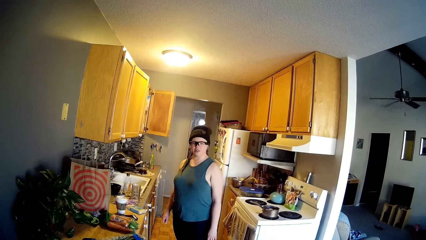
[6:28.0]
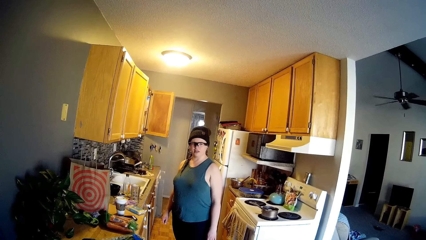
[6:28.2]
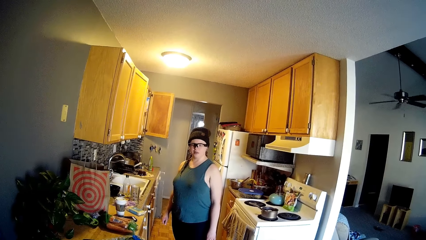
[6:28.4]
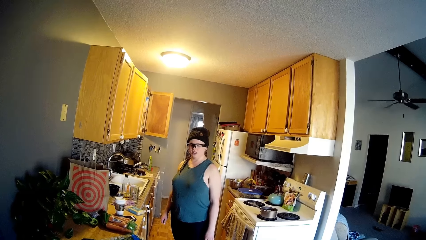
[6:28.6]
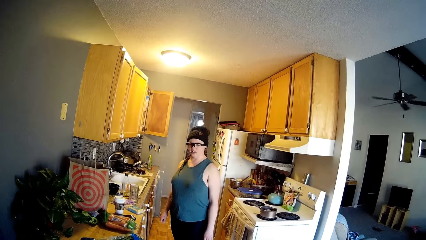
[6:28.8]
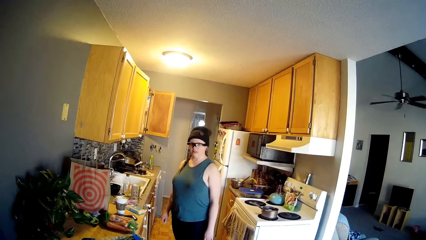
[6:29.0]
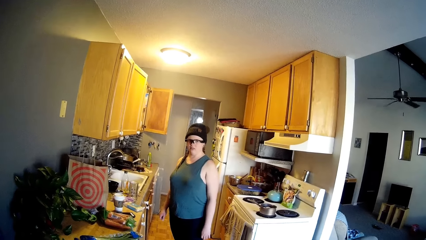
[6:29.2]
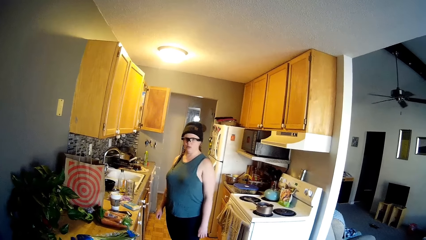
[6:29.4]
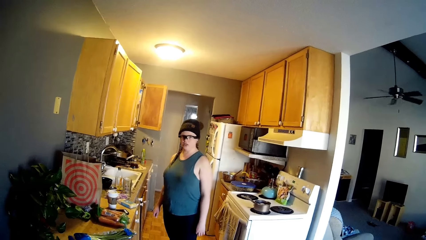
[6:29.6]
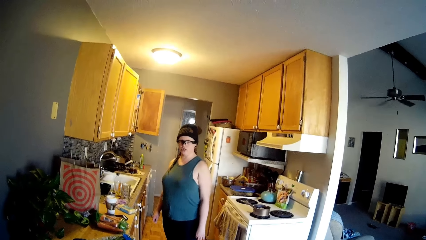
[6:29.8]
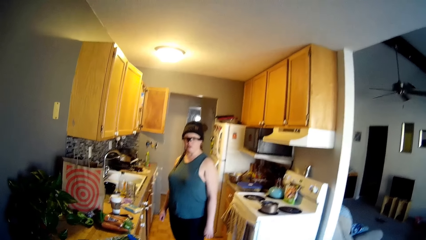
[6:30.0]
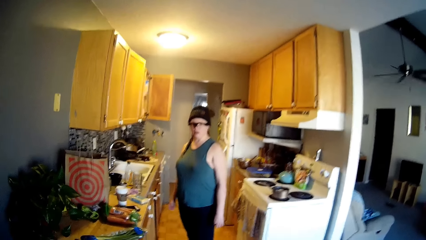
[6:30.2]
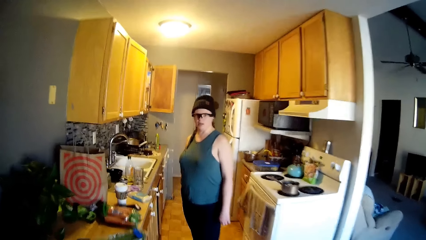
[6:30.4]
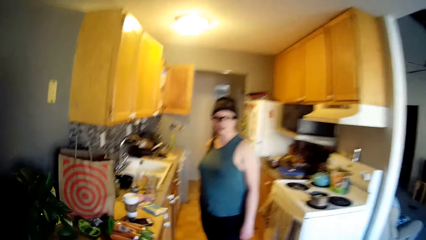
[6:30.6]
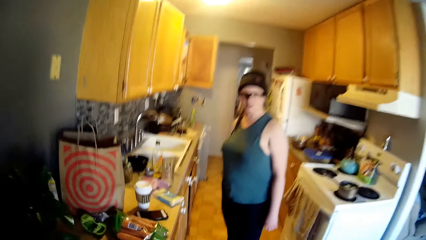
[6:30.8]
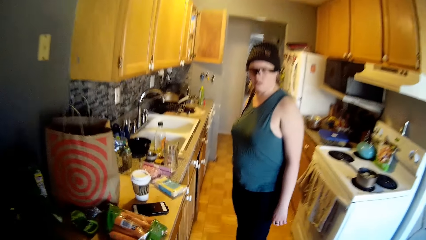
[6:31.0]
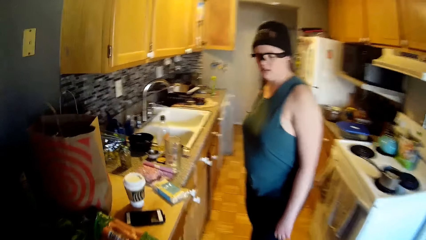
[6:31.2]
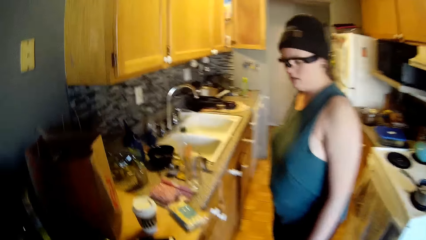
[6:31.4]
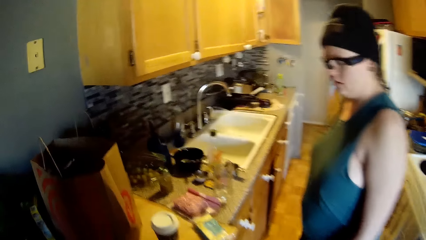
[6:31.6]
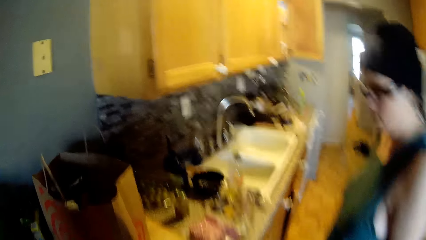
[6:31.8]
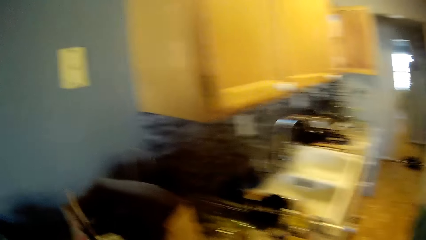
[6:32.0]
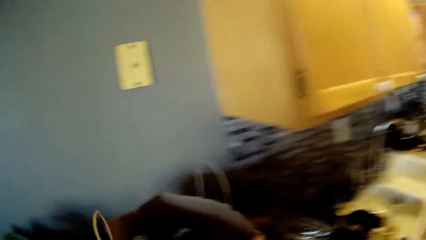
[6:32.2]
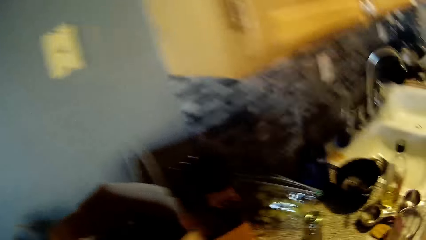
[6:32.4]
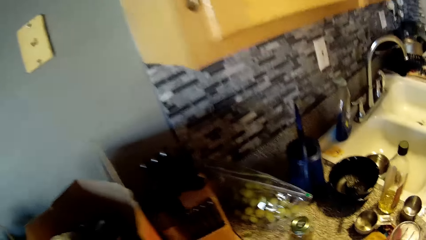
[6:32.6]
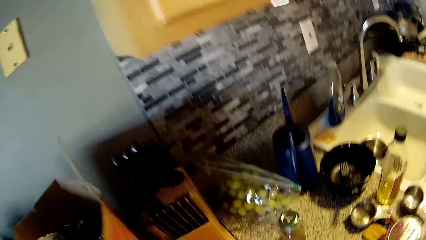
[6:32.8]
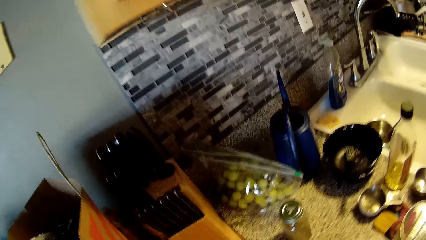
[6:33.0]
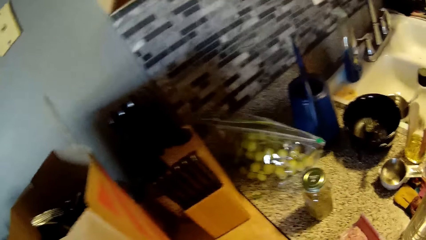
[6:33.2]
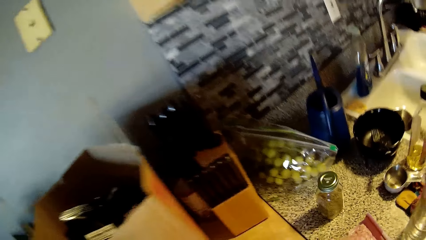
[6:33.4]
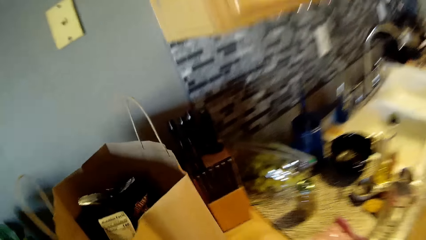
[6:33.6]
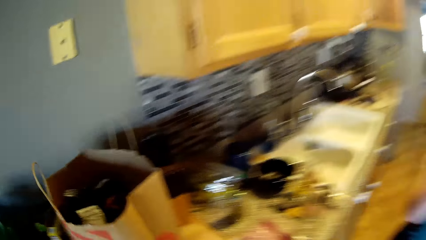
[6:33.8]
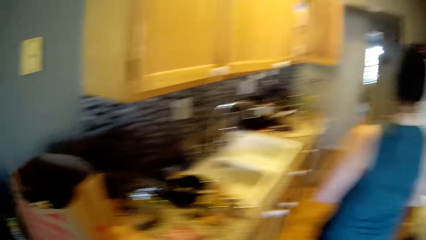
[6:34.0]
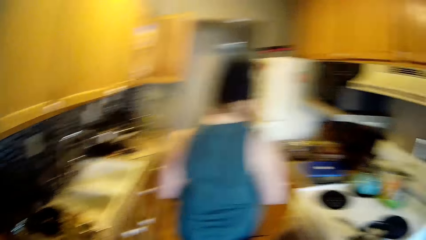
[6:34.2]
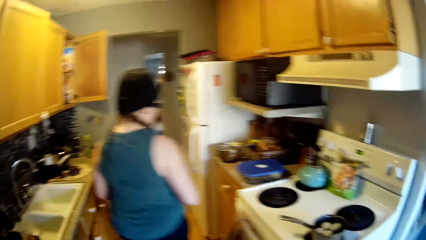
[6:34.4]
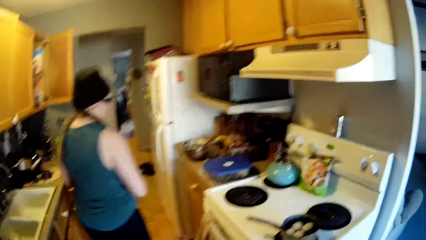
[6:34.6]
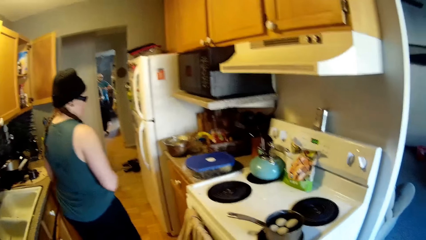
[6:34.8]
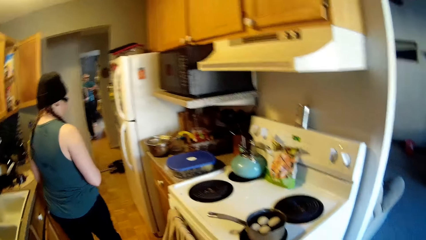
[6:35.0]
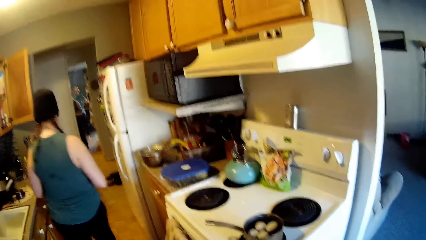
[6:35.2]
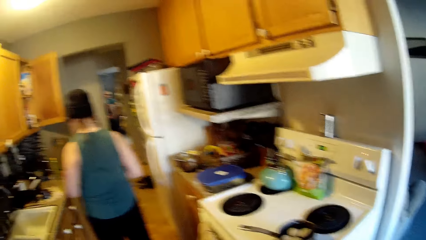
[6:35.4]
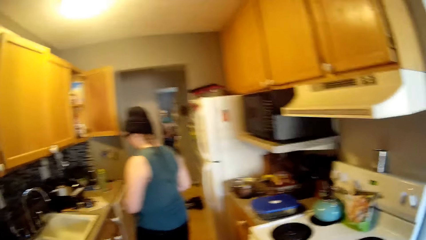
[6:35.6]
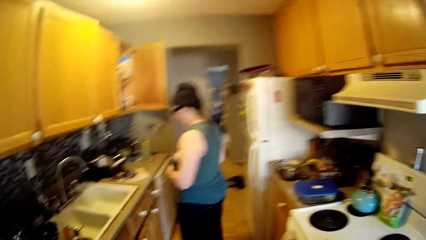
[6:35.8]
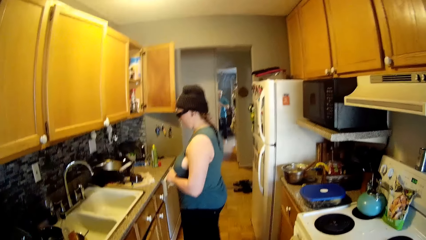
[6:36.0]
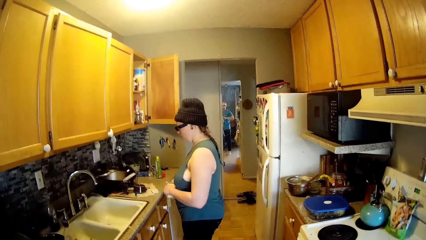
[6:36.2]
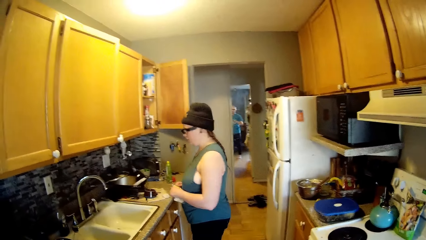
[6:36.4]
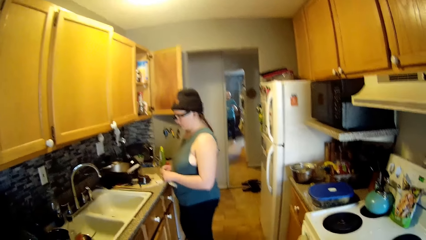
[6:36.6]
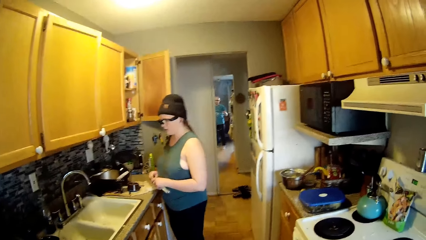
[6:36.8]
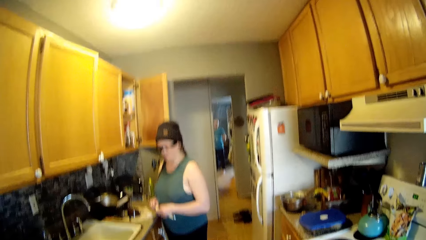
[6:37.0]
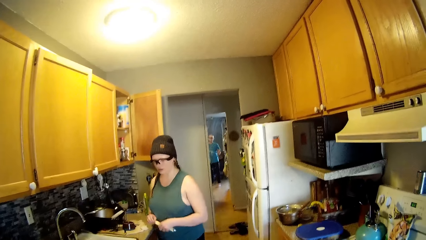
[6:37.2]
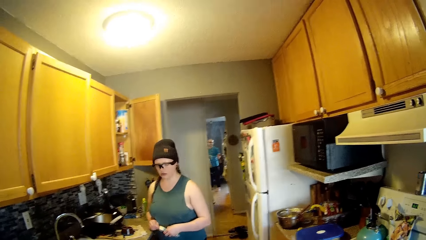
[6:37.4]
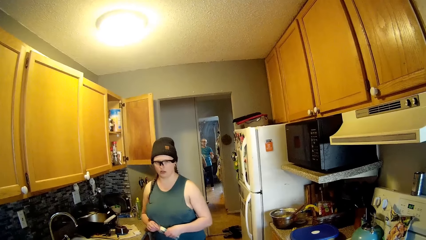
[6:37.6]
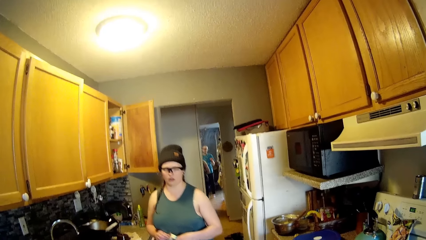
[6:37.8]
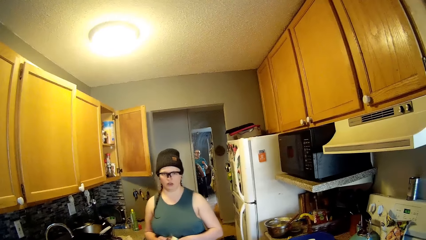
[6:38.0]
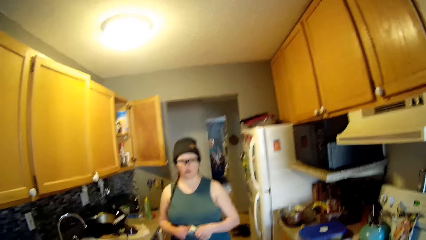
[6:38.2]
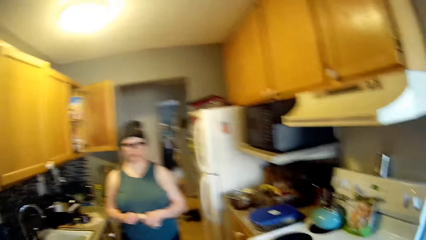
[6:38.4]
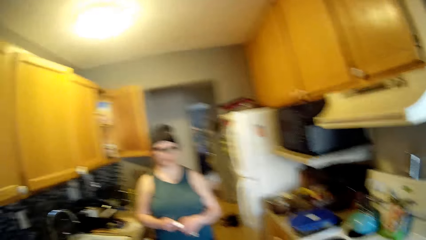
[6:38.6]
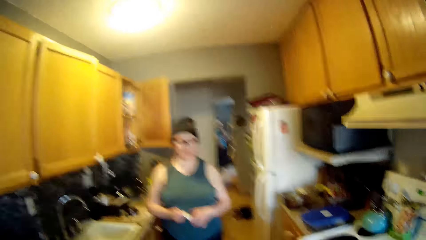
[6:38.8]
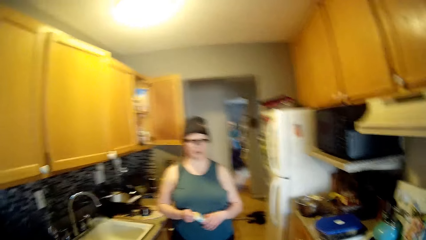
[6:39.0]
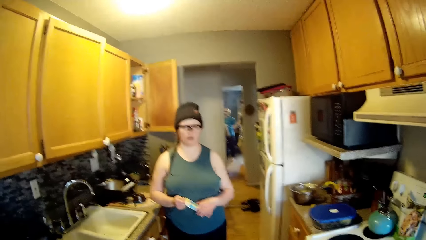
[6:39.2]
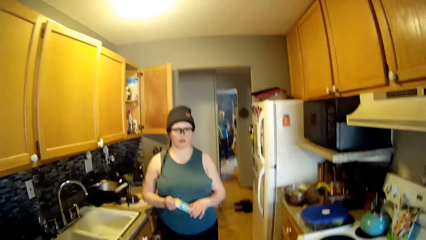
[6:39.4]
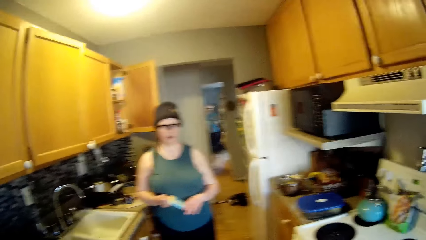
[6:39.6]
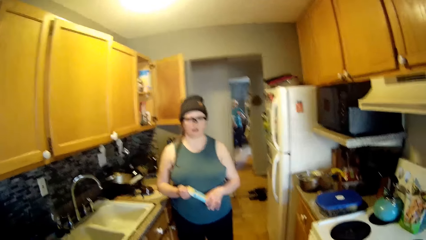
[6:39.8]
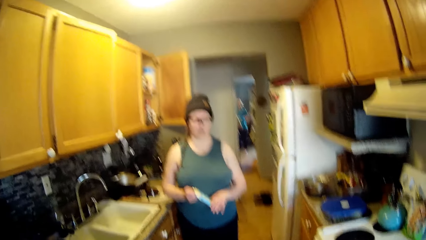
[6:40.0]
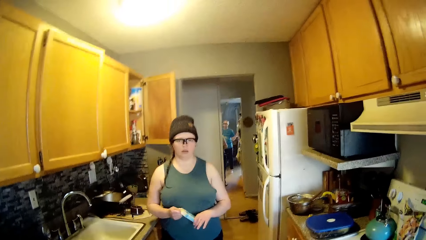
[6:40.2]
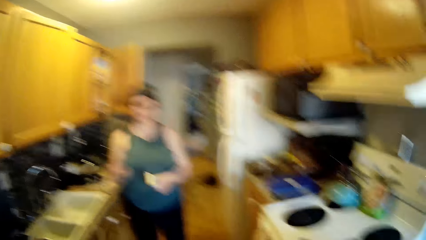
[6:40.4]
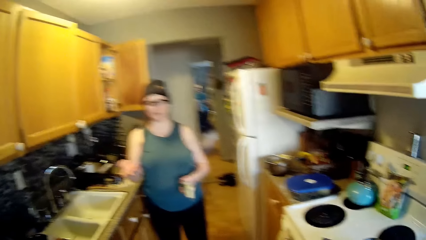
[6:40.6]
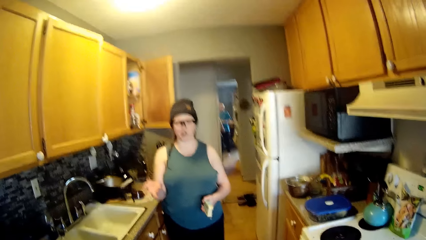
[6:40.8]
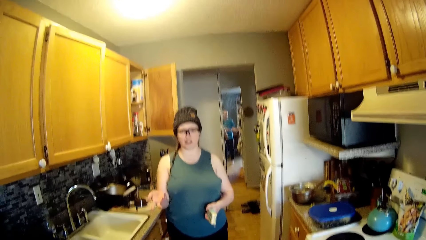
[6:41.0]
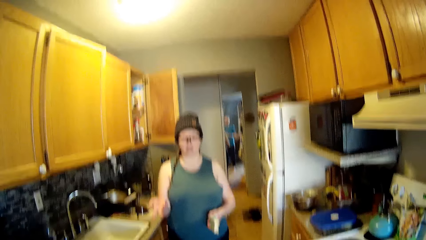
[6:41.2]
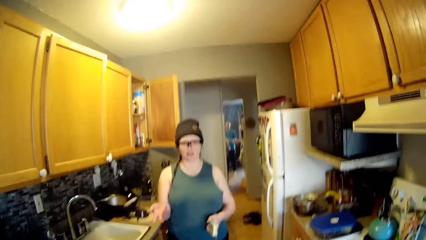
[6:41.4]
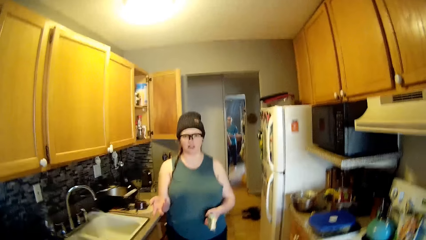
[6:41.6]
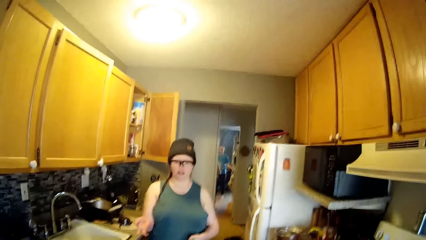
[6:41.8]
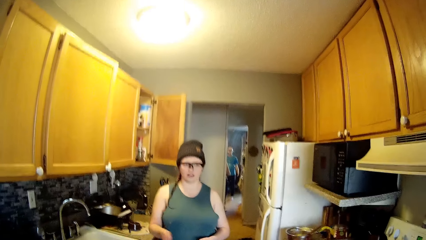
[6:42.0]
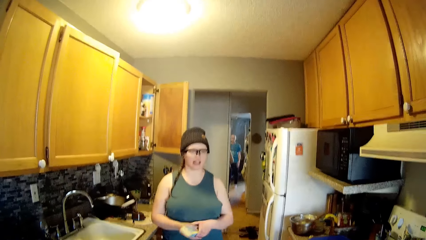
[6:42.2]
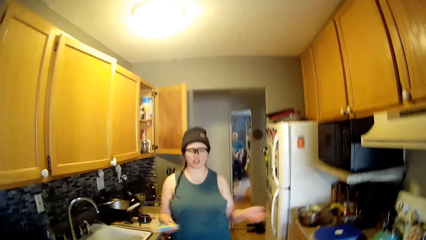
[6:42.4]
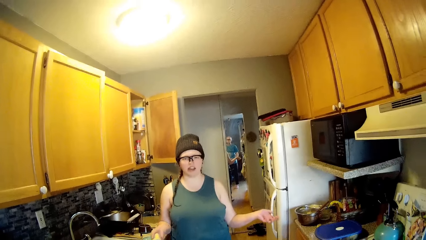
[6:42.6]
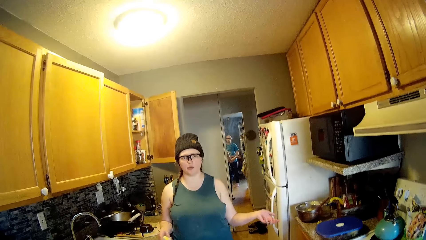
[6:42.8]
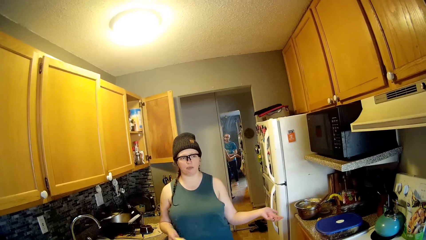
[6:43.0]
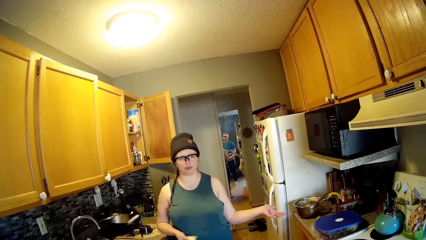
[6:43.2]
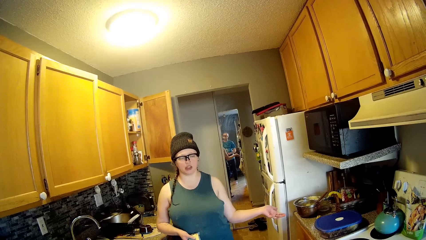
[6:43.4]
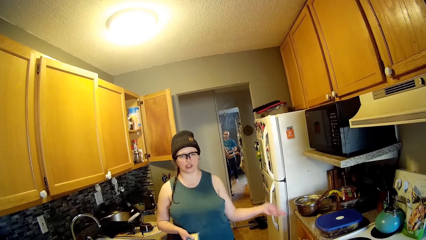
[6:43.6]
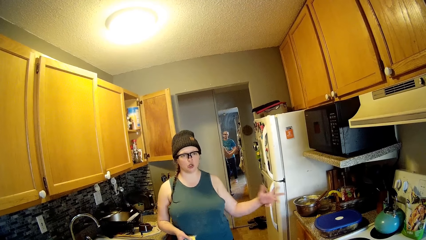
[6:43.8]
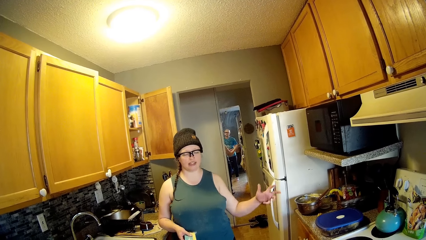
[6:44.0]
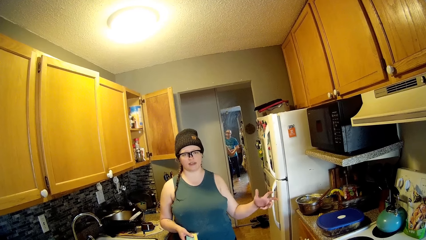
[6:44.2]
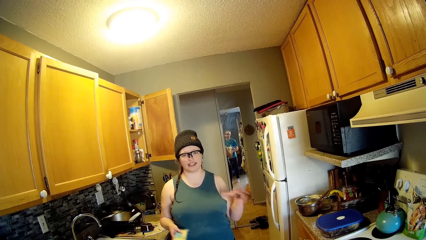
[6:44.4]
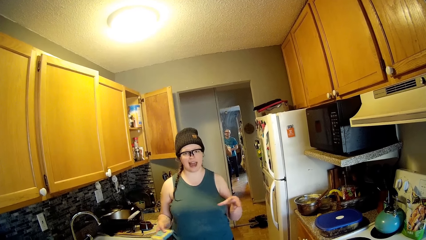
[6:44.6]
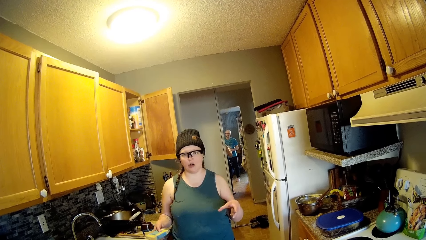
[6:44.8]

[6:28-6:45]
A woman moves around. The camera wearer talks to the woman.
